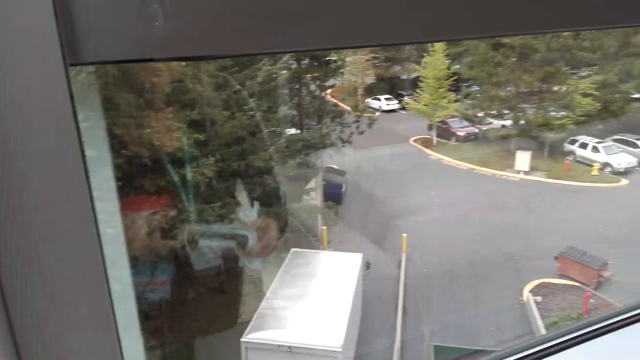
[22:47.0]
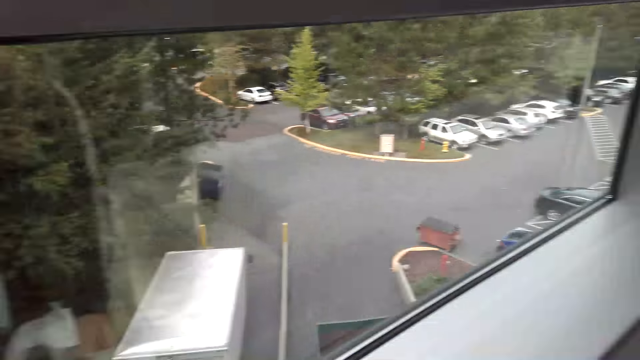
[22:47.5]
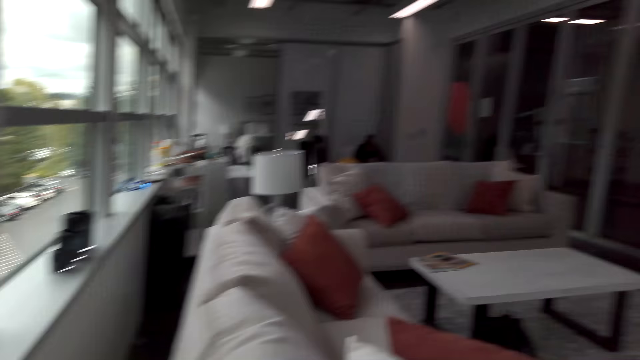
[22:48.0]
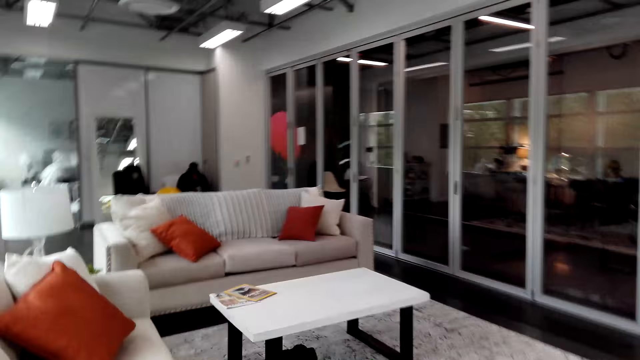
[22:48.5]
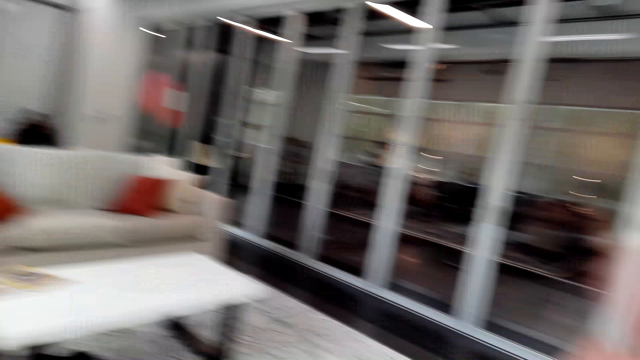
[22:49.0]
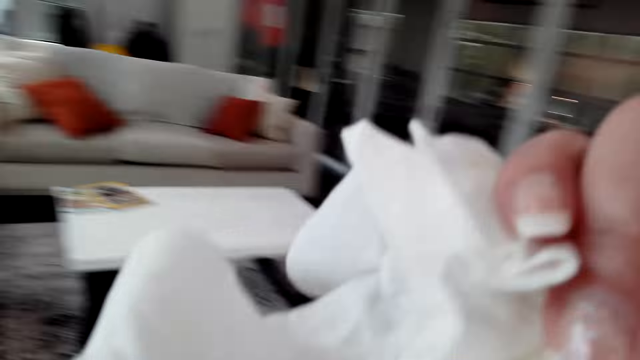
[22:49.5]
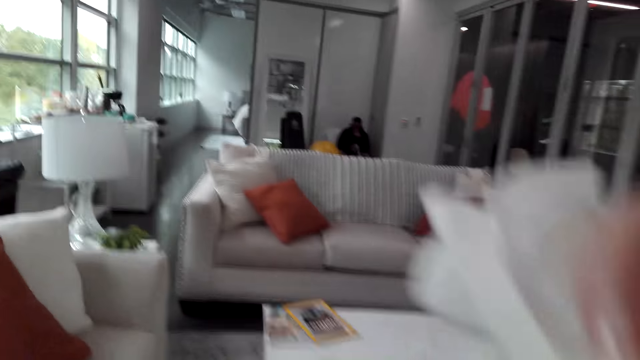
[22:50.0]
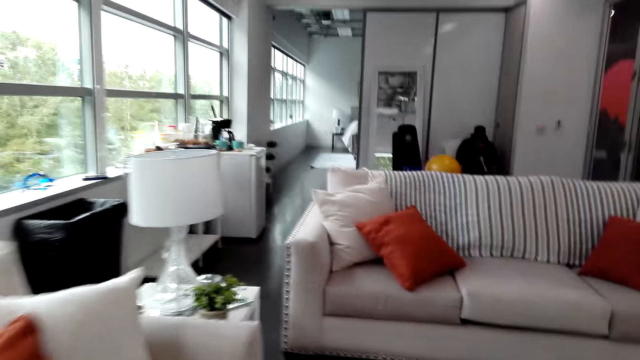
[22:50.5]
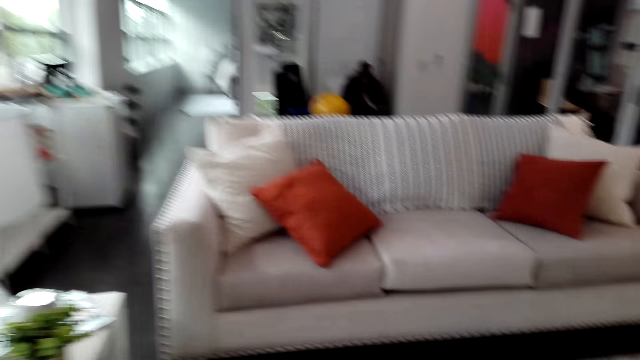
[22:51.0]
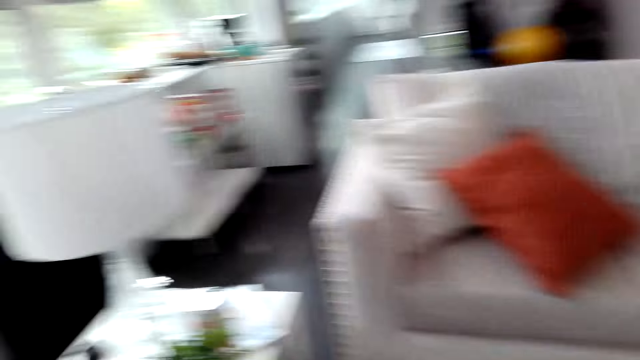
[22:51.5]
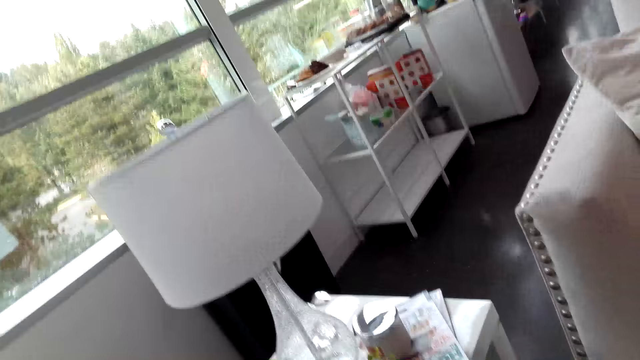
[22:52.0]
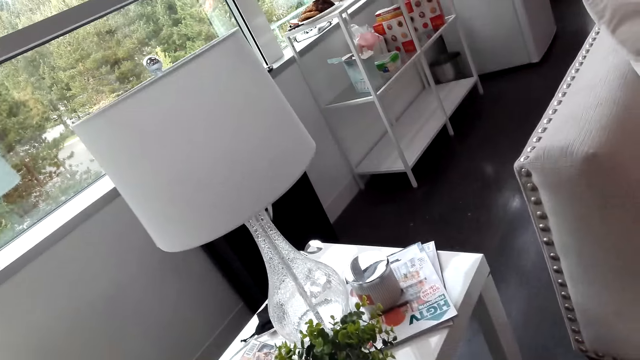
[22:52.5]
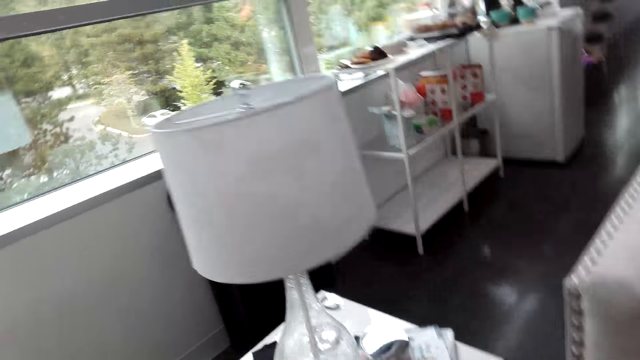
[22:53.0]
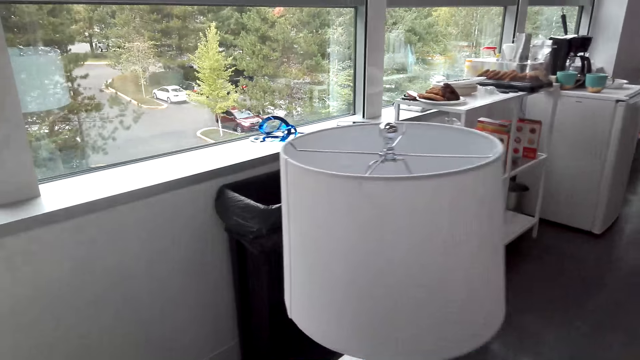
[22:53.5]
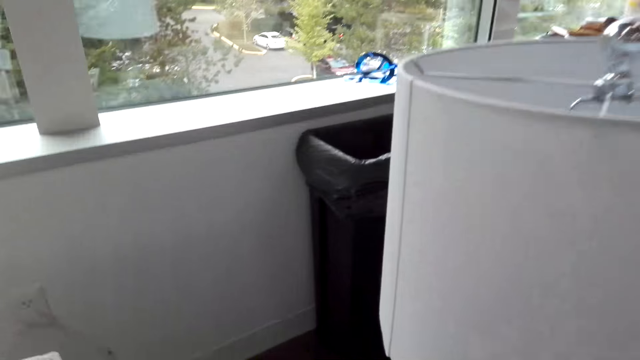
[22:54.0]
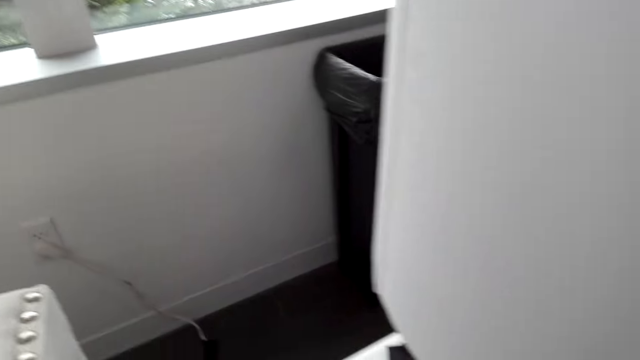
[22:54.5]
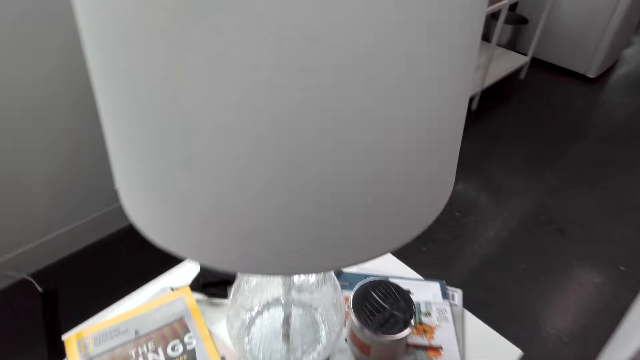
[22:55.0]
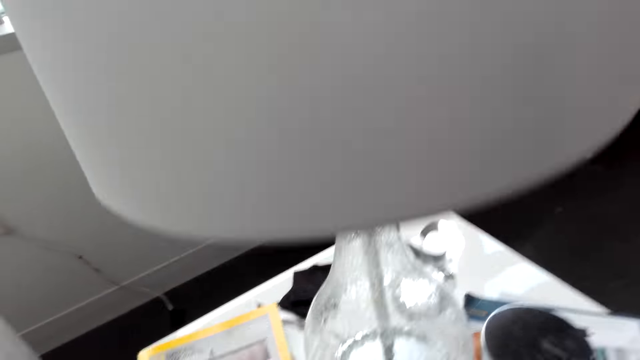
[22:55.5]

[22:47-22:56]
The camera wearer looks around. They walk around. They lift a piece of tissue. They walk around. They look around.

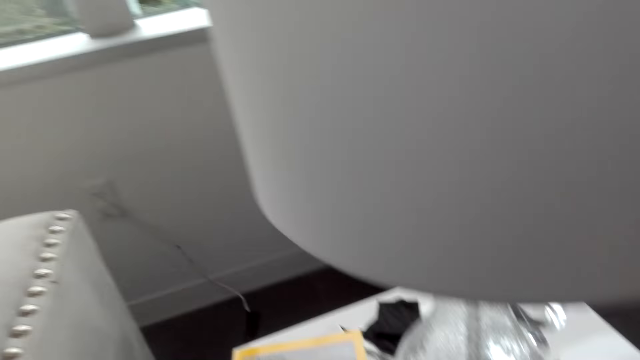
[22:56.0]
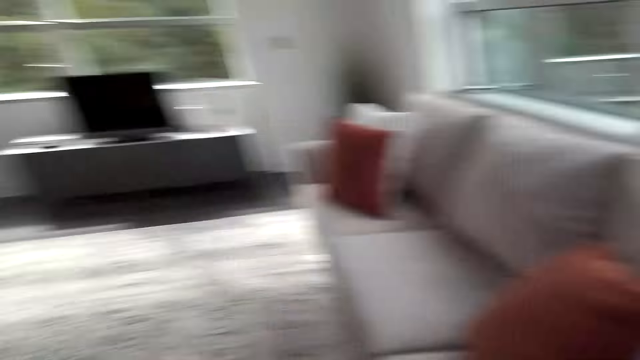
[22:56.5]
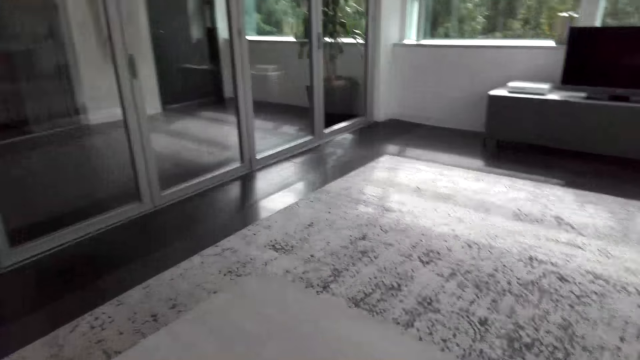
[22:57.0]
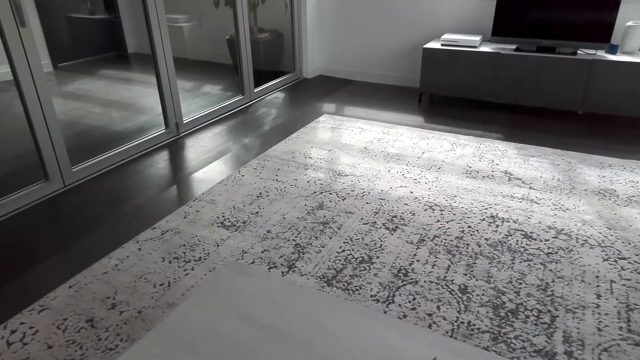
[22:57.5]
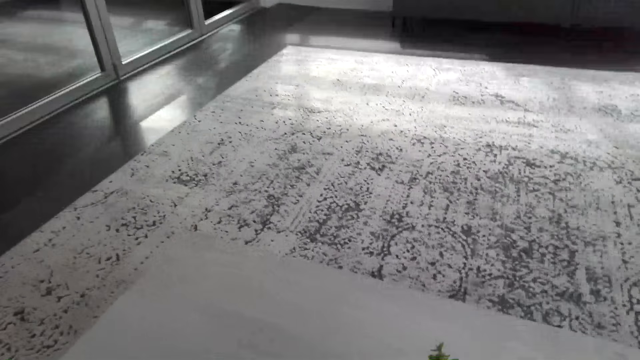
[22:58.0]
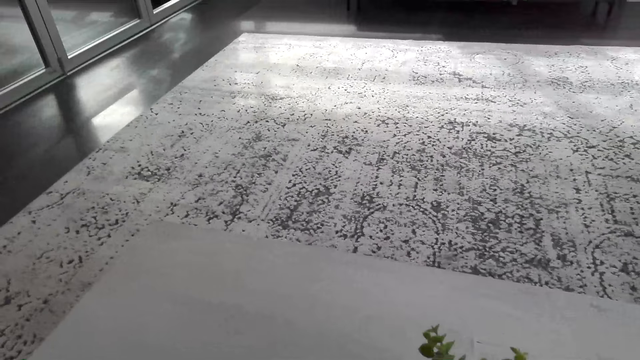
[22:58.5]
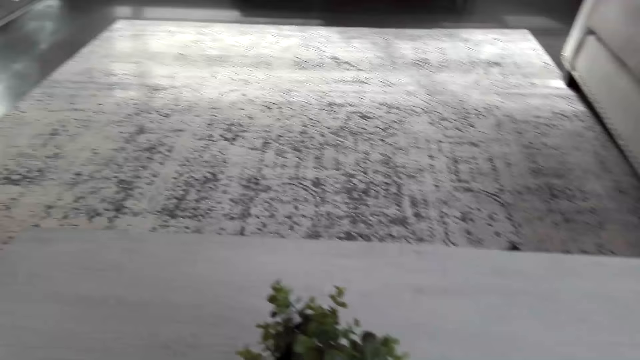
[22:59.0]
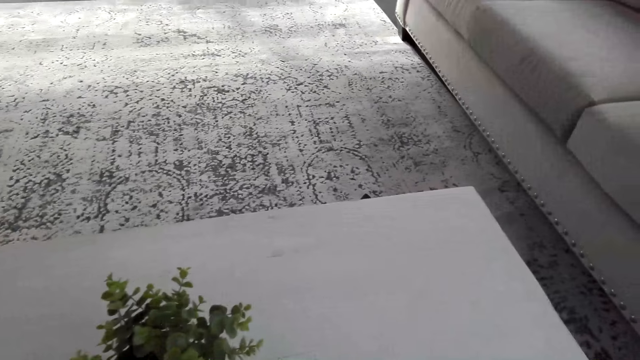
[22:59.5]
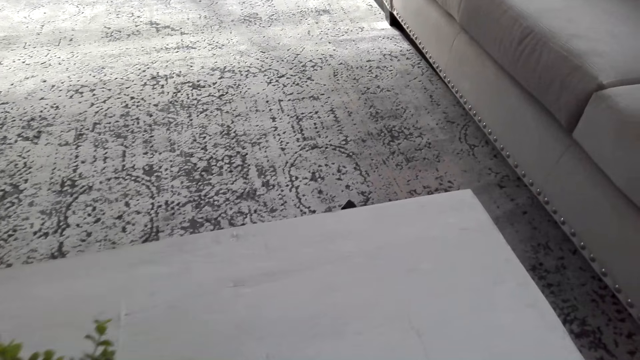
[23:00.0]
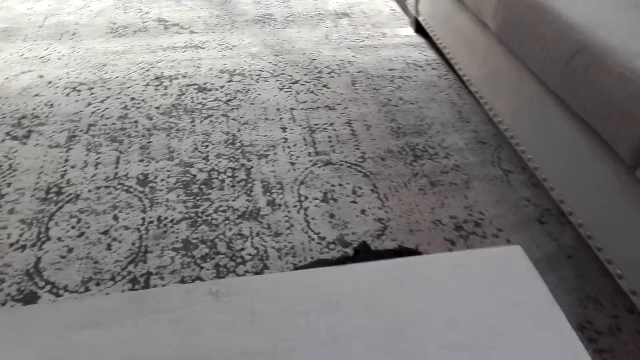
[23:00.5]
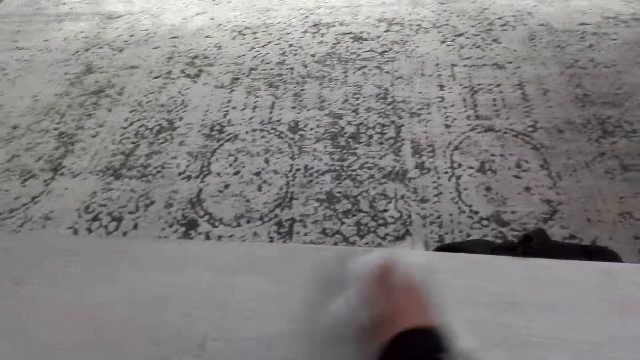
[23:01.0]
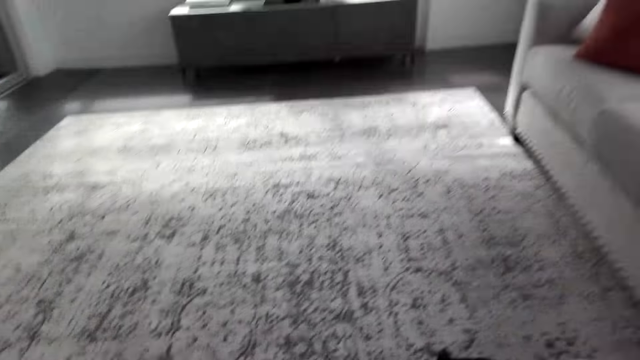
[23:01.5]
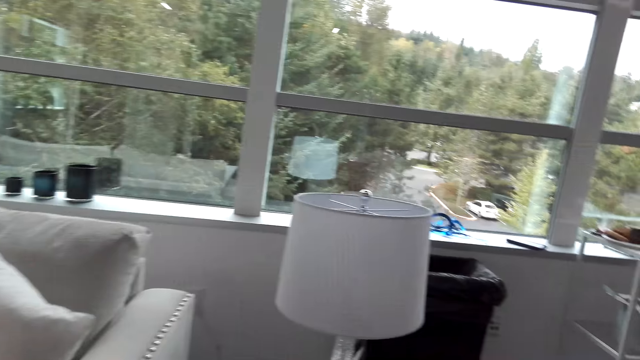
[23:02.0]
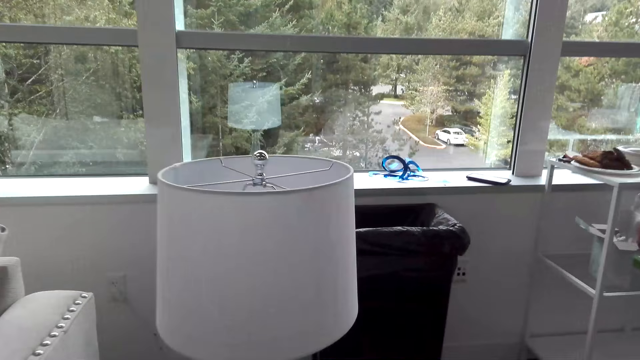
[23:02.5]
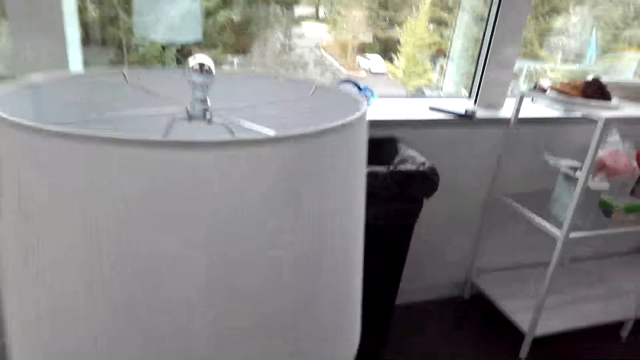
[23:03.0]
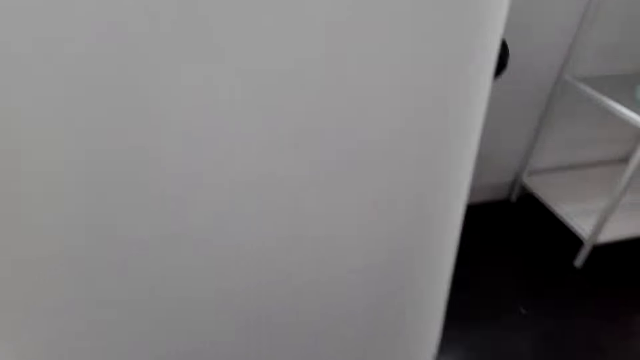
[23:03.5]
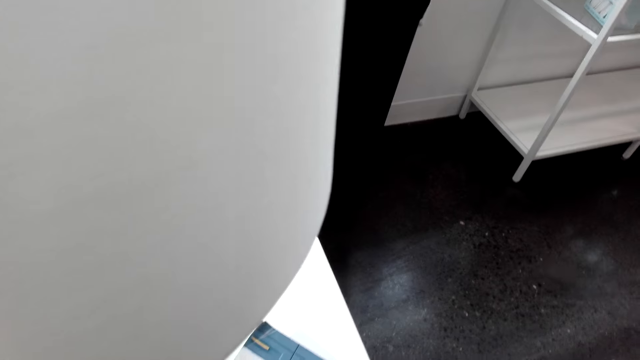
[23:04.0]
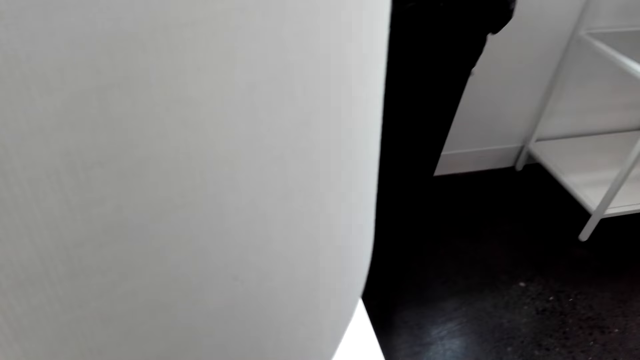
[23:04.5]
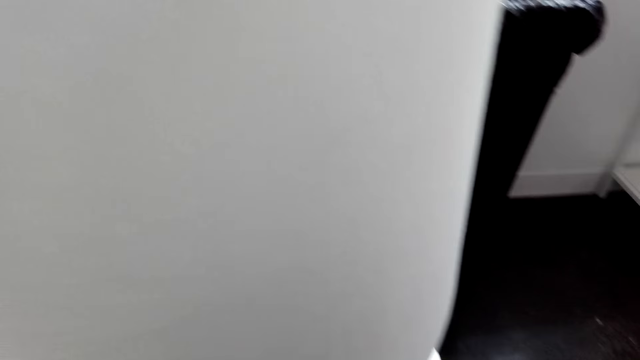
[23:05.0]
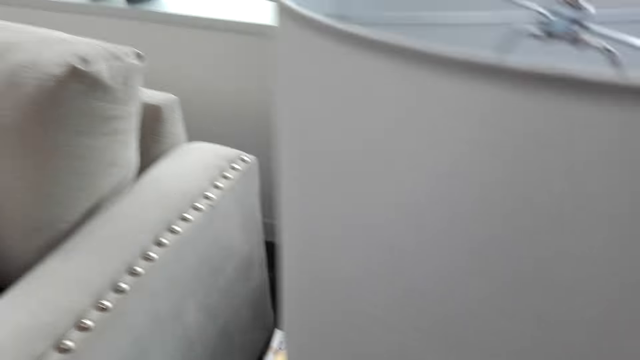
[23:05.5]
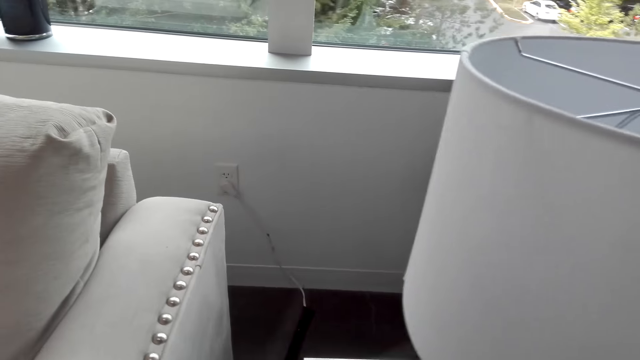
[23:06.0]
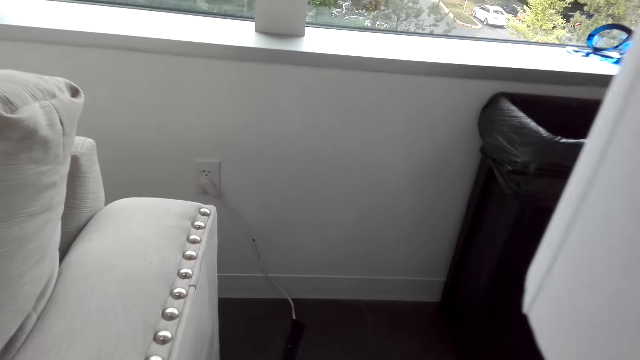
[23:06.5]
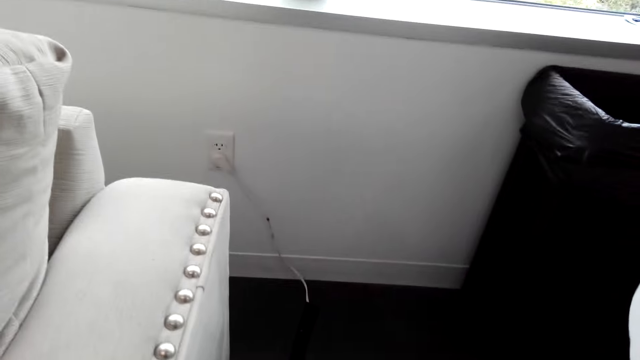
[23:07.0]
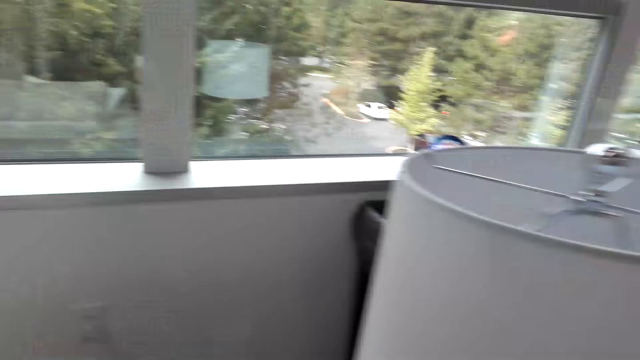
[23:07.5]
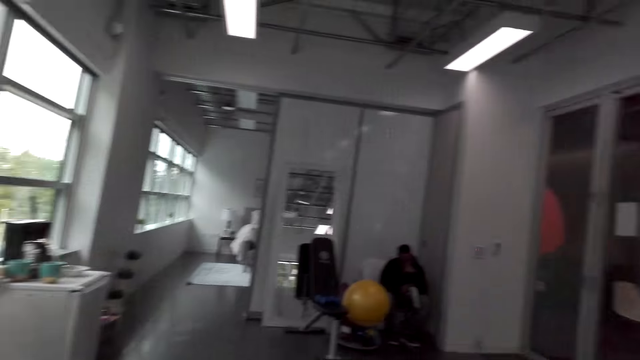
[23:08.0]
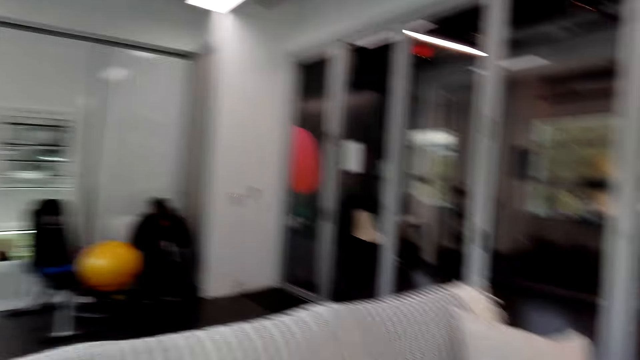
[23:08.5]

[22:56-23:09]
The camera wearer walks around. They look around. They wipe the table. They walk around the room. They look around. They walk around.
